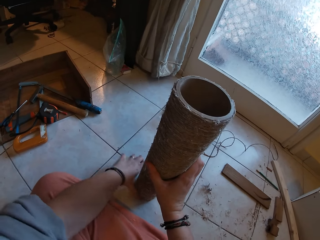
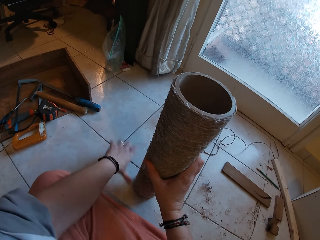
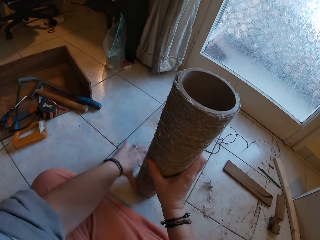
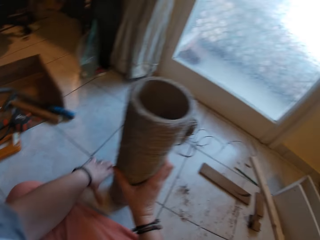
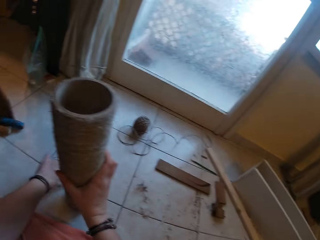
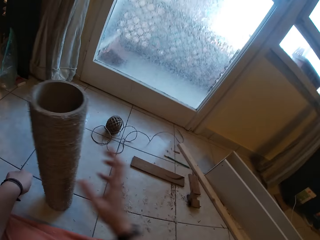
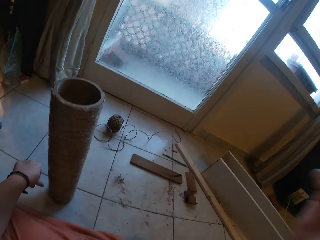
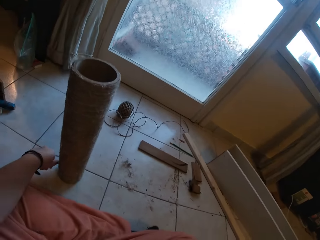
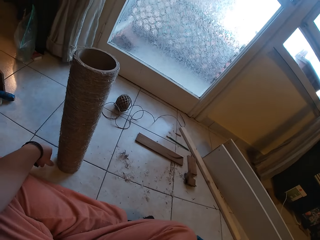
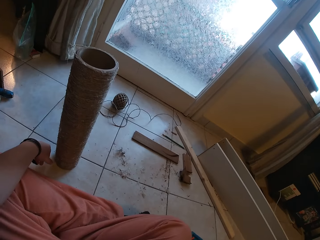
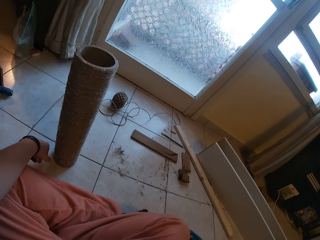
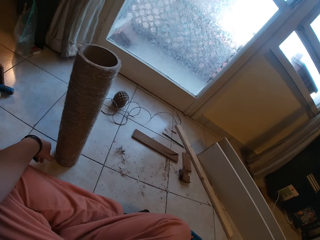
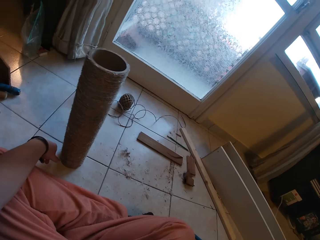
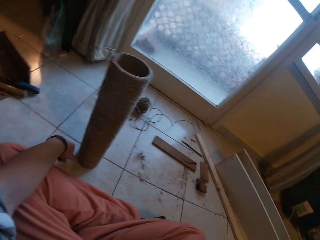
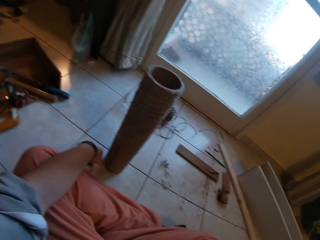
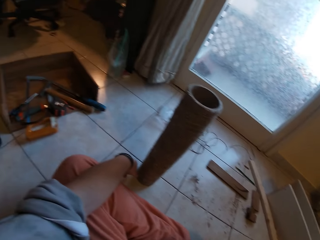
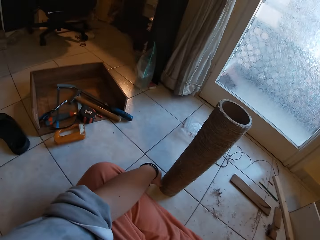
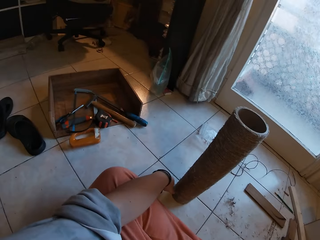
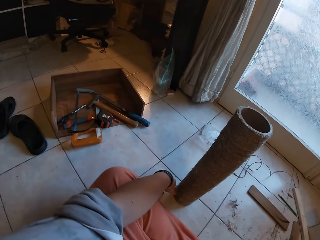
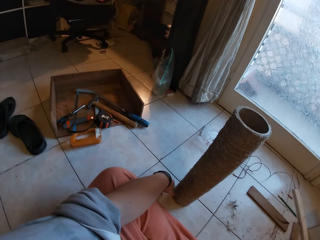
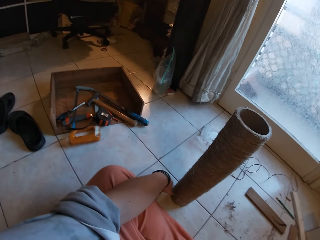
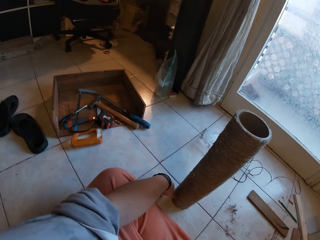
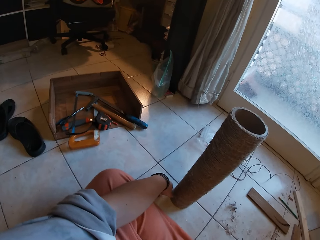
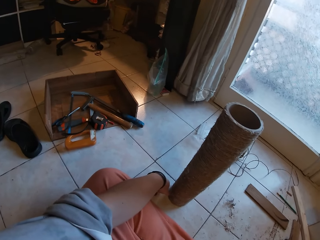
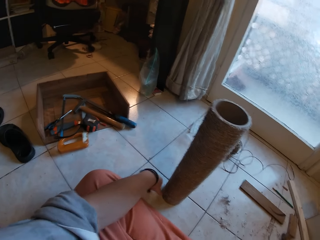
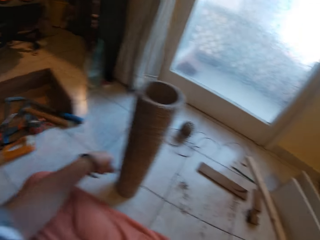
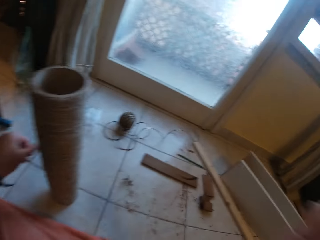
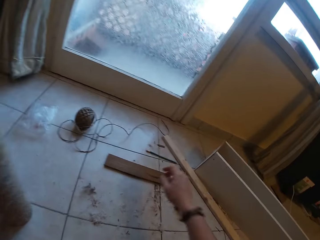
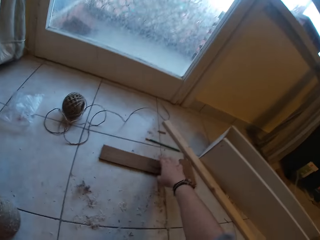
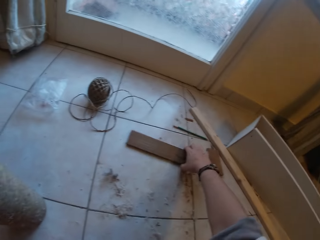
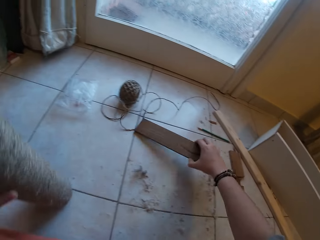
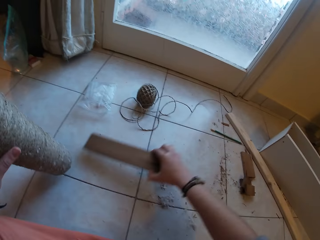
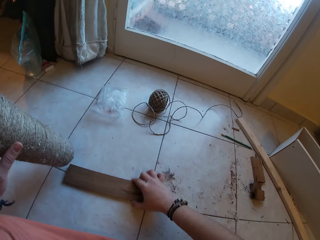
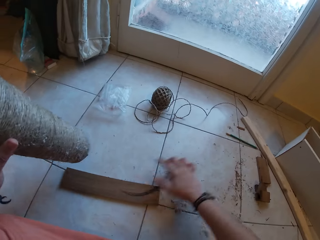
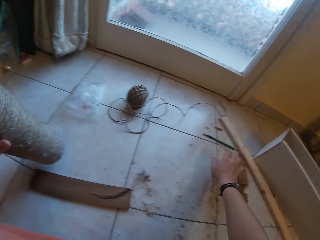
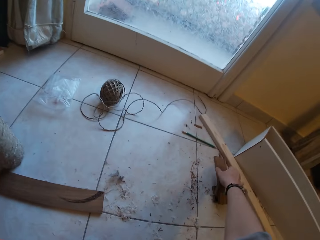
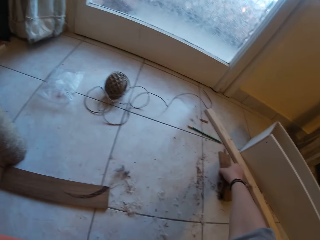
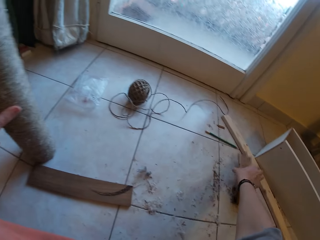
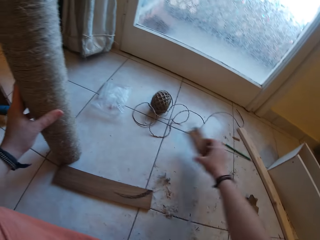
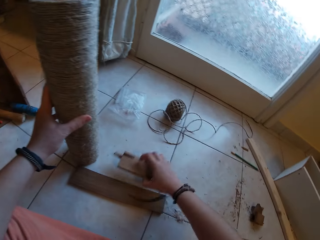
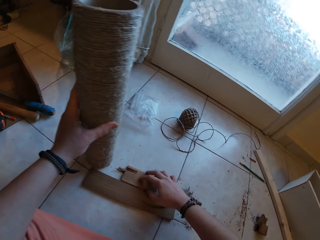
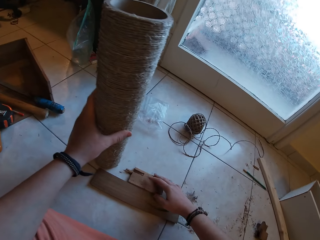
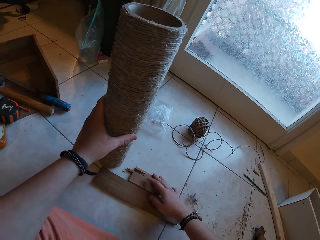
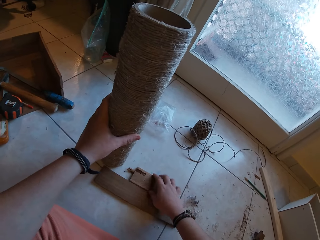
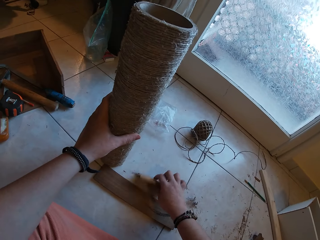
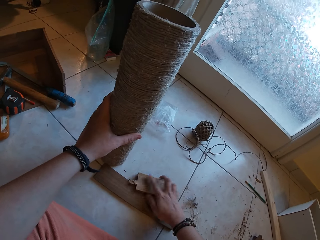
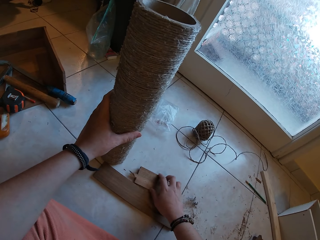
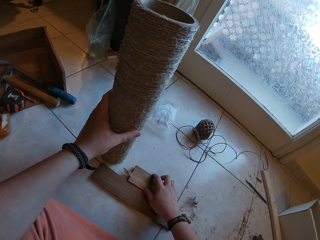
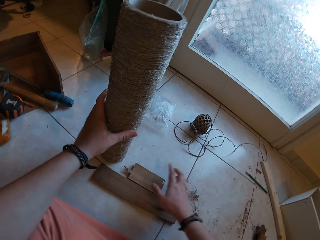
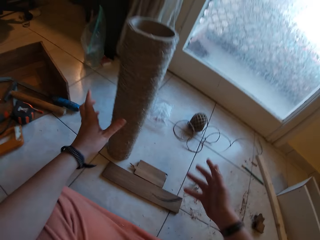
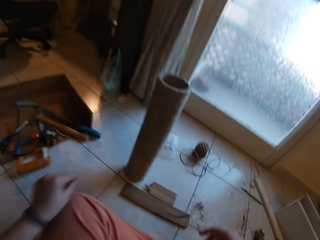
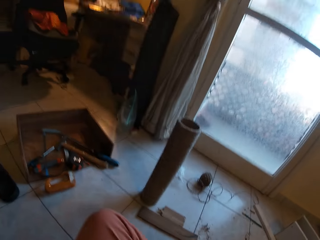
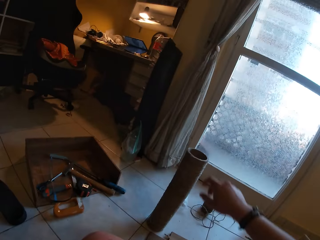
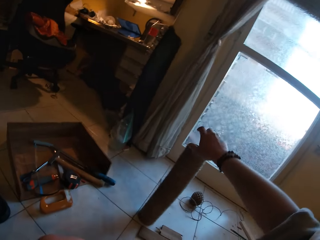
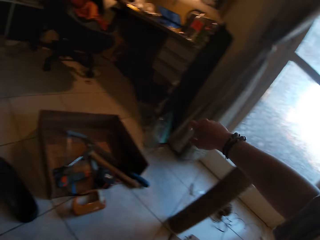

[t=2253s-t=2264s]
The camera wearer taps the sisal thread. She moves her hand. She picks a wood plank from the floor with her right hand and drops the wood plank on the floor with her right hand. She picks another wood plank from the floor with her right hand and drops the wood plank on the floor with her right hand.

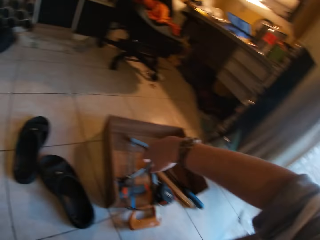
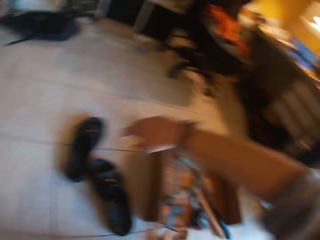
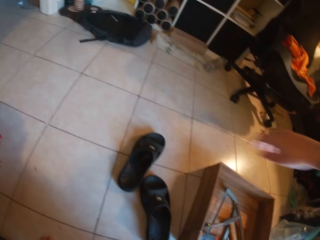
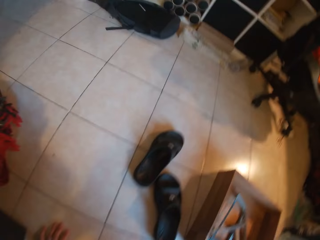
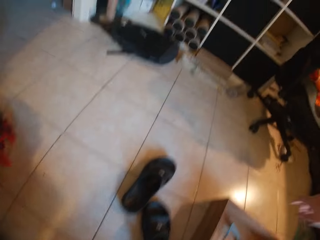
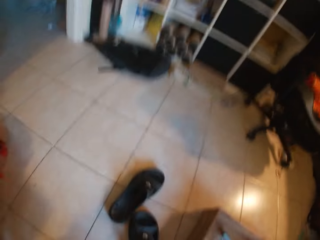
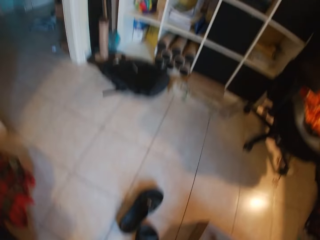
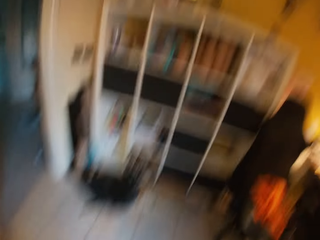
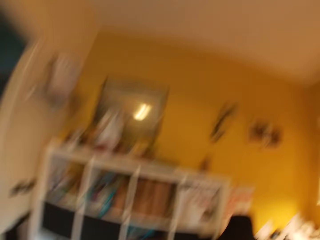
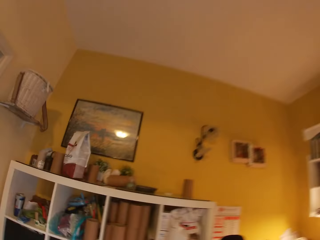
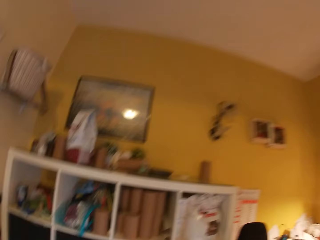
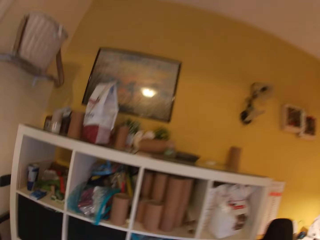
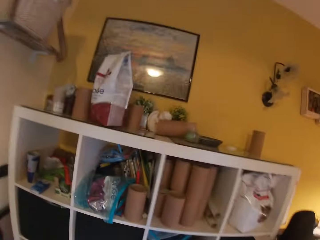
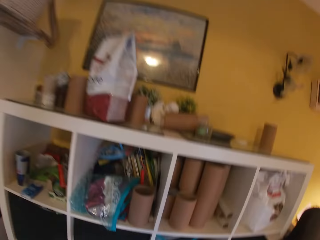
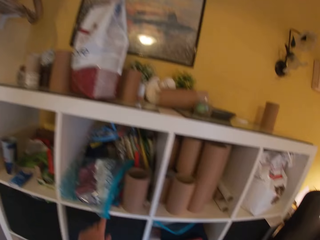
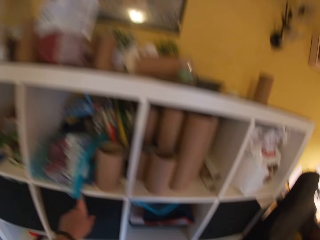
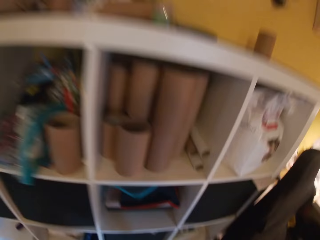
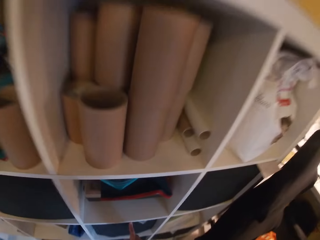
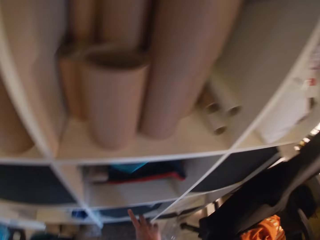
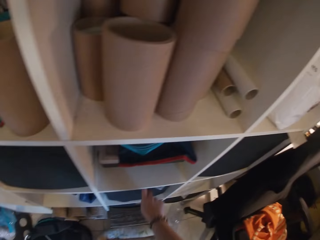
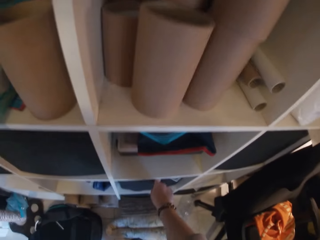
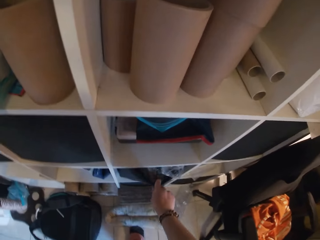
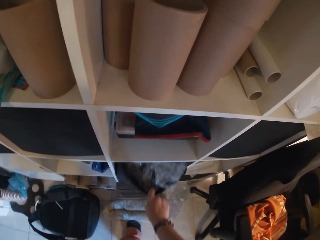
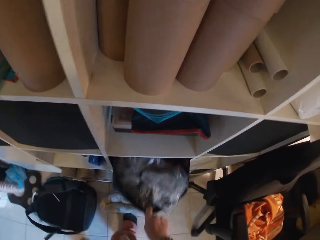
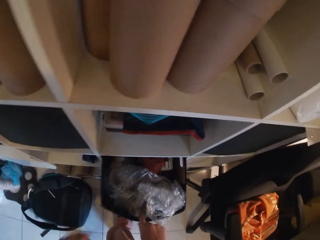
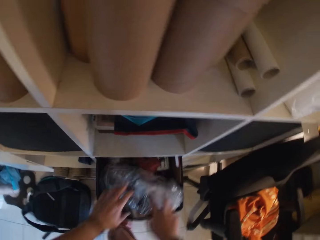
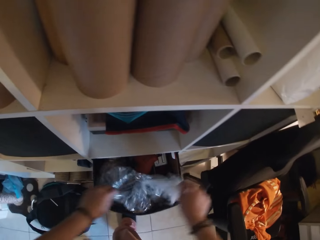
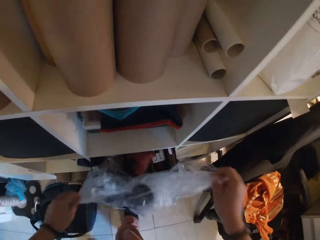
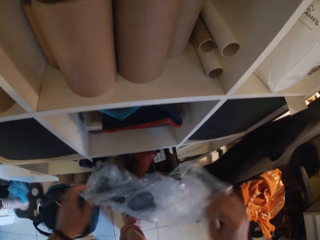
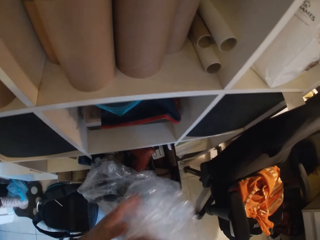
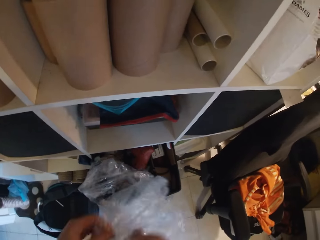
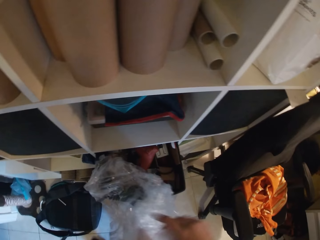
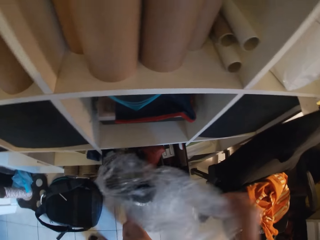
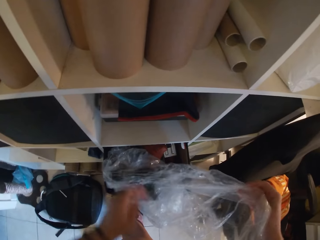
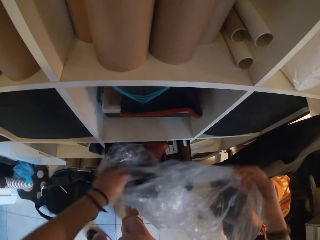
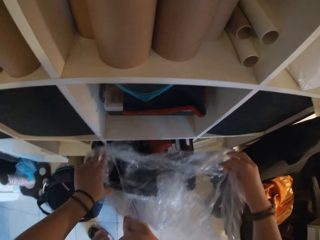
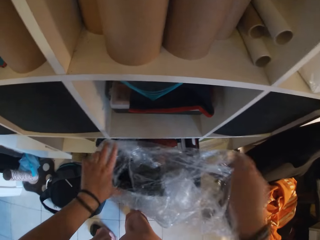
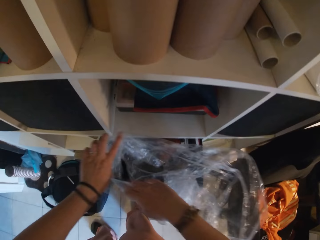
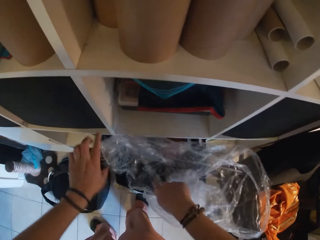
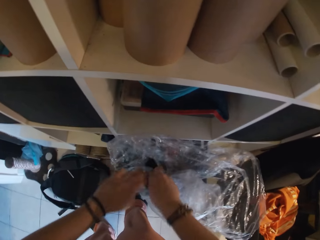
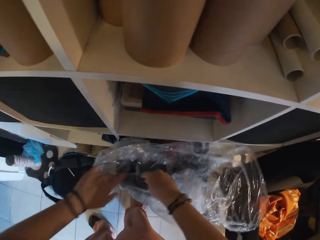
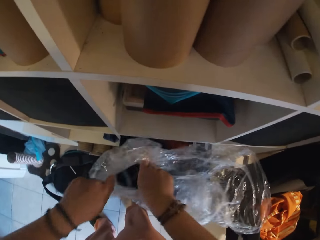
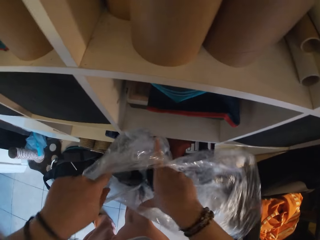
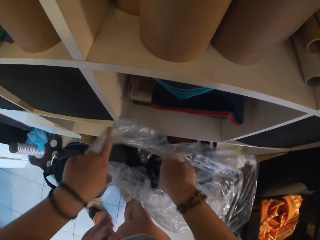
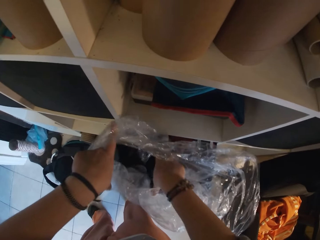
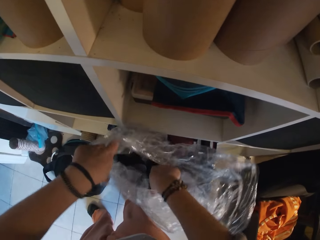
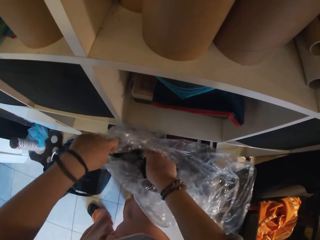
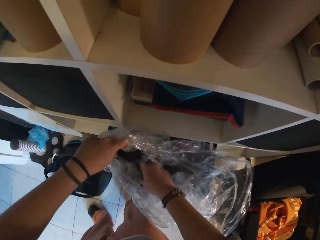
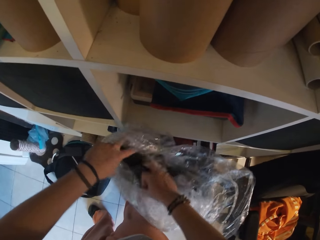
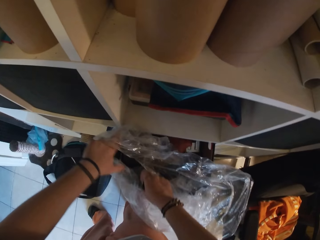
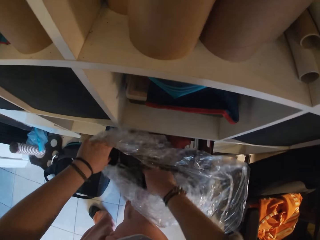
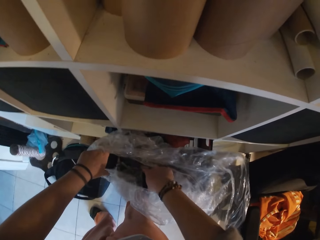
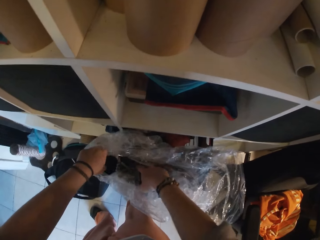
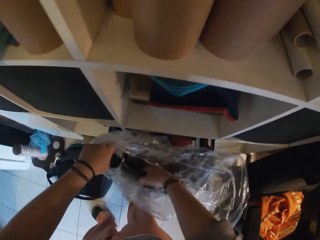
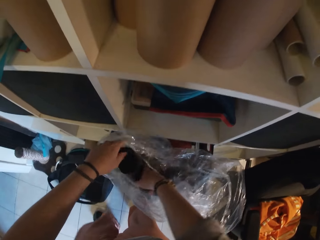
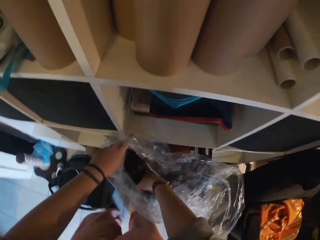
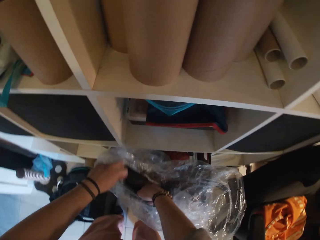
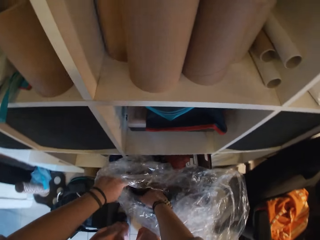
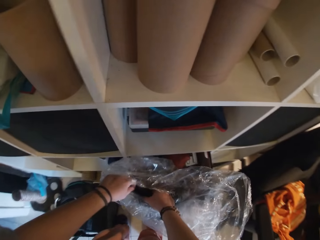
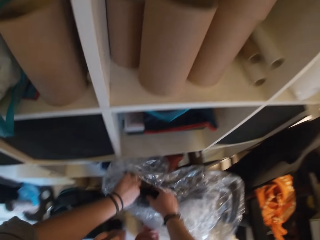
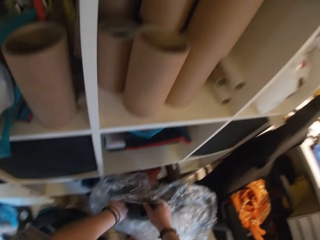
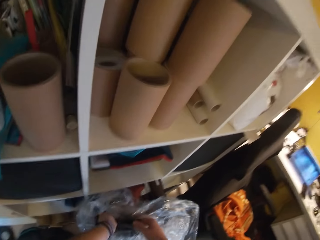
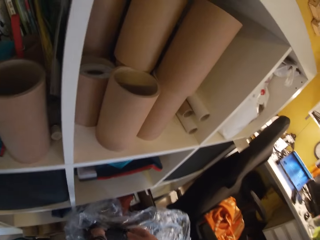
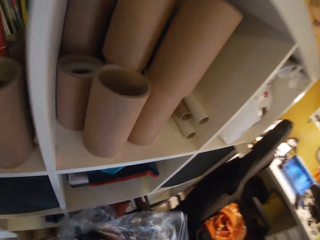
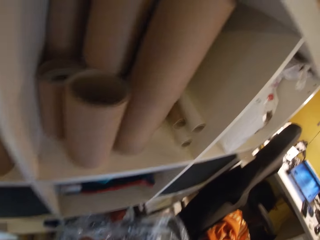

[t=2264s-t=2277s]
The camera wearer walks towards a shelf. She stands up. She takes a plastic cover from a nylon pack in the shelf with her right hand. She pulls a box, takes the nylon paper, opens the nylon bag, and takes a lid.
